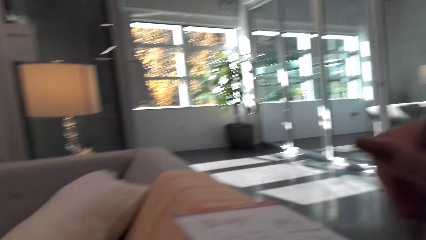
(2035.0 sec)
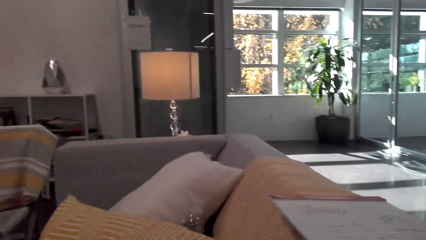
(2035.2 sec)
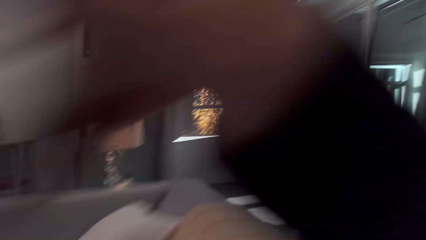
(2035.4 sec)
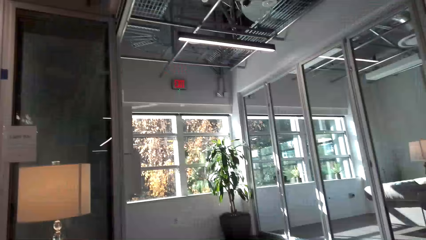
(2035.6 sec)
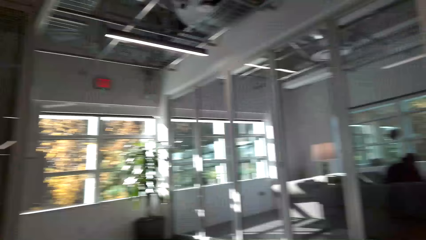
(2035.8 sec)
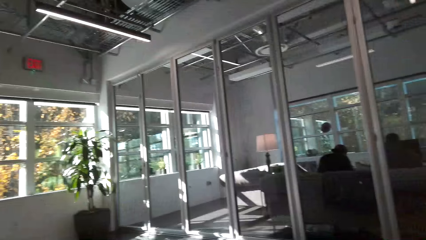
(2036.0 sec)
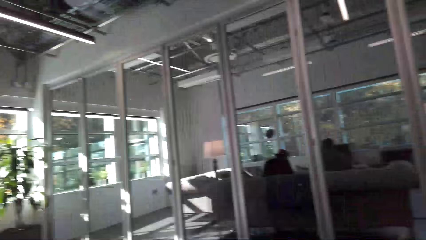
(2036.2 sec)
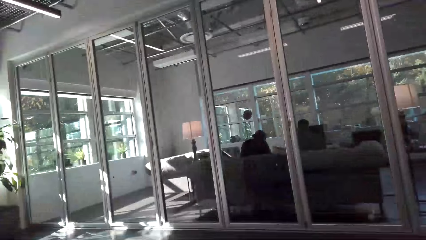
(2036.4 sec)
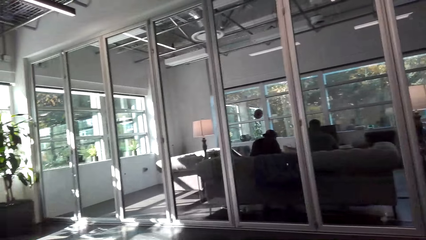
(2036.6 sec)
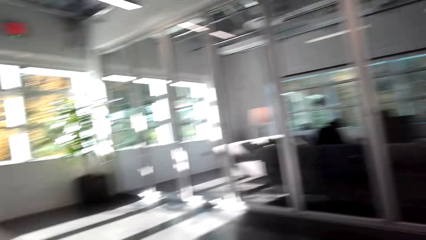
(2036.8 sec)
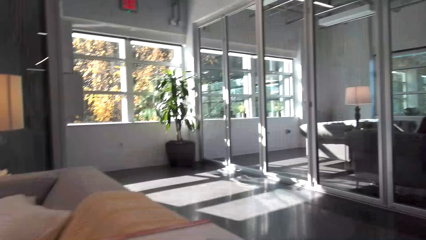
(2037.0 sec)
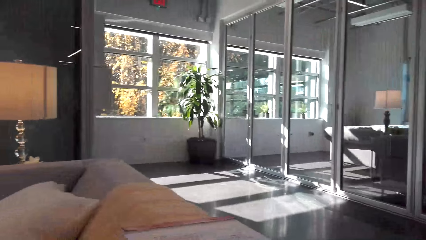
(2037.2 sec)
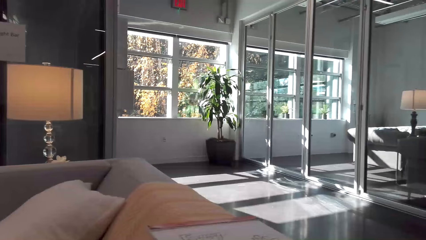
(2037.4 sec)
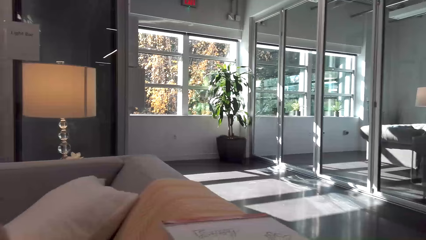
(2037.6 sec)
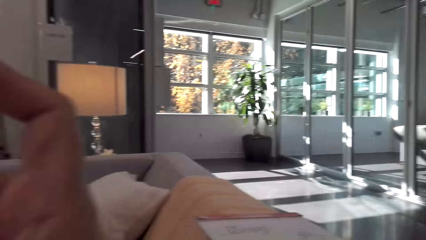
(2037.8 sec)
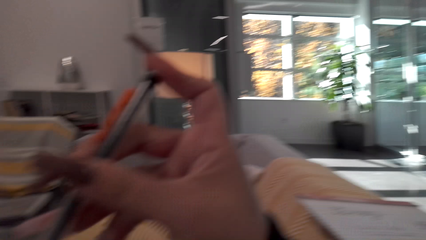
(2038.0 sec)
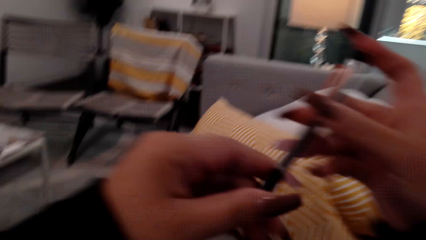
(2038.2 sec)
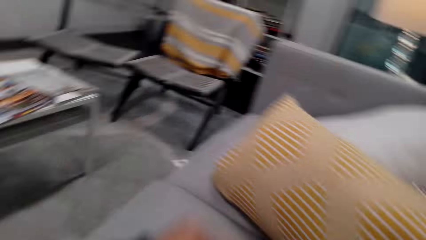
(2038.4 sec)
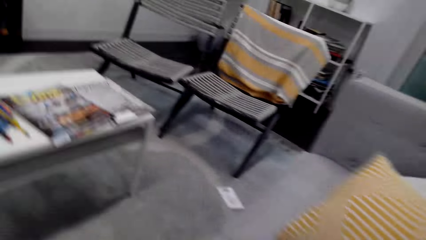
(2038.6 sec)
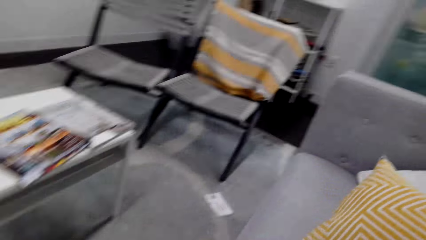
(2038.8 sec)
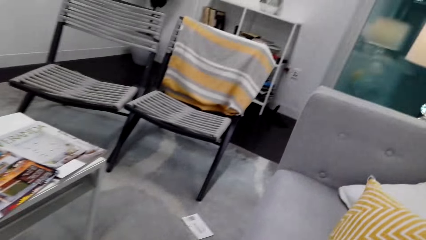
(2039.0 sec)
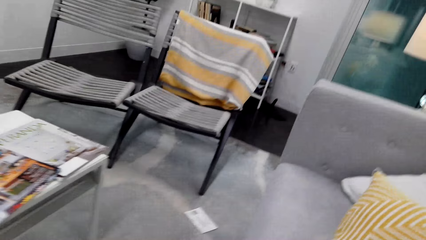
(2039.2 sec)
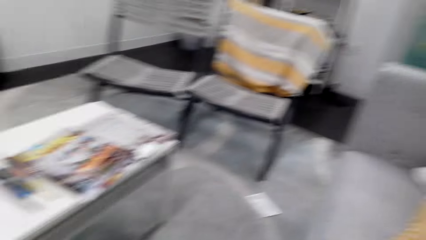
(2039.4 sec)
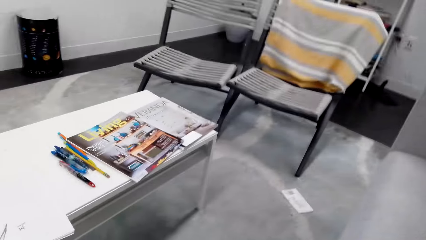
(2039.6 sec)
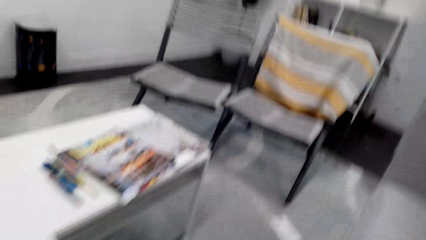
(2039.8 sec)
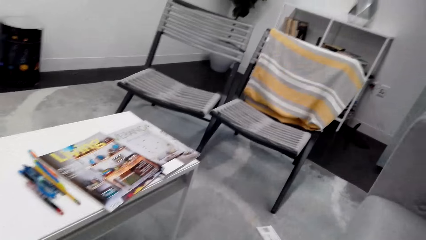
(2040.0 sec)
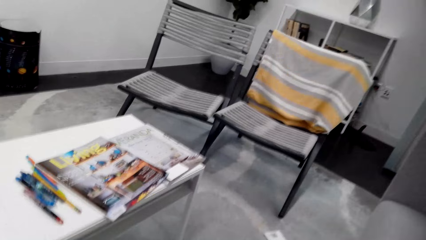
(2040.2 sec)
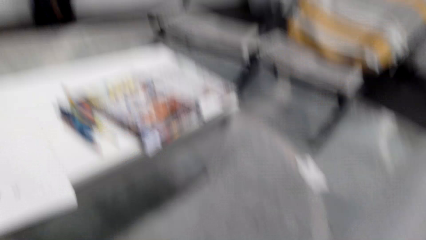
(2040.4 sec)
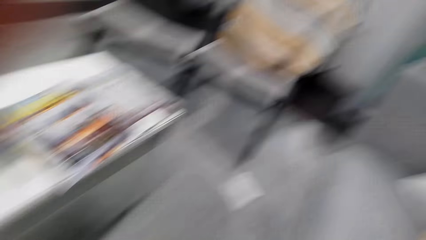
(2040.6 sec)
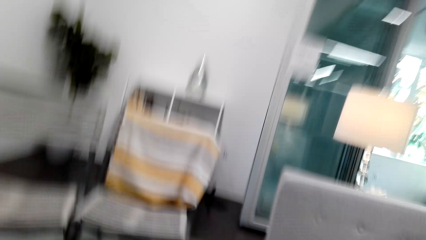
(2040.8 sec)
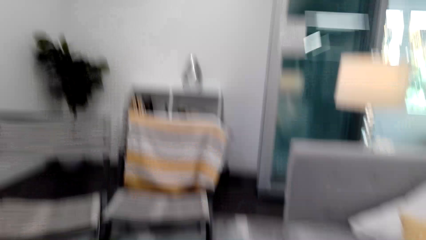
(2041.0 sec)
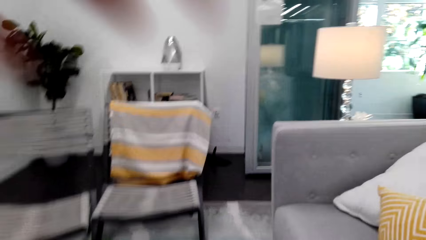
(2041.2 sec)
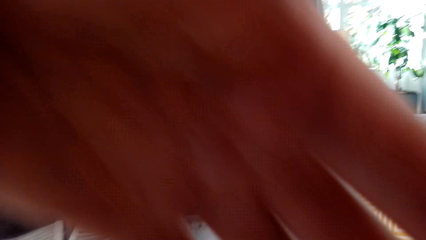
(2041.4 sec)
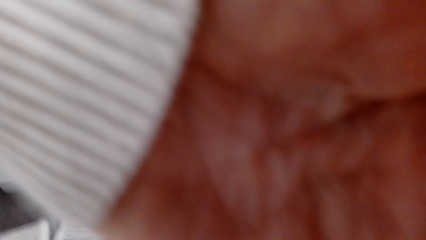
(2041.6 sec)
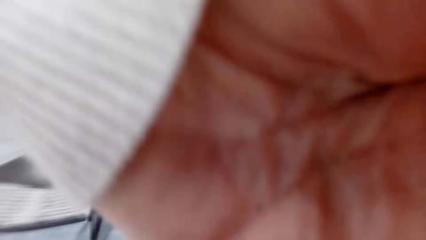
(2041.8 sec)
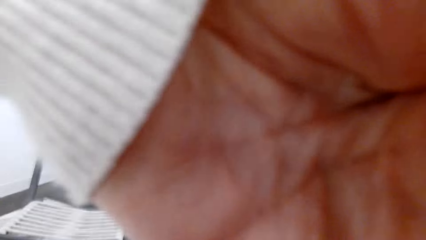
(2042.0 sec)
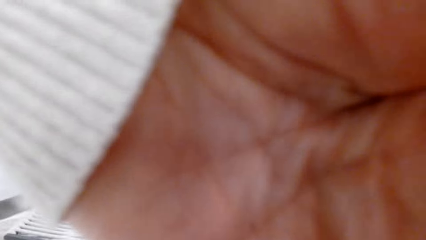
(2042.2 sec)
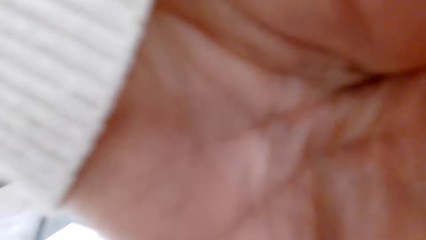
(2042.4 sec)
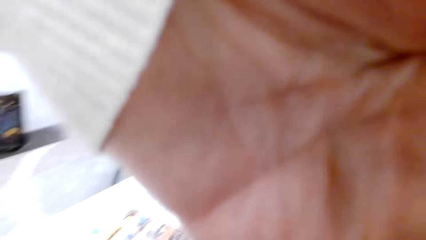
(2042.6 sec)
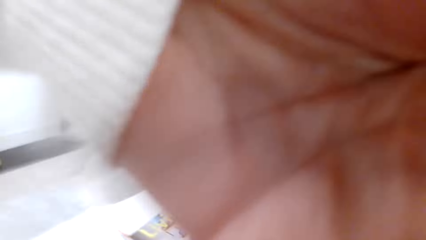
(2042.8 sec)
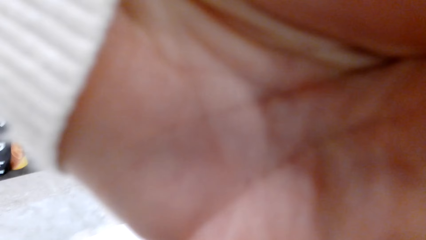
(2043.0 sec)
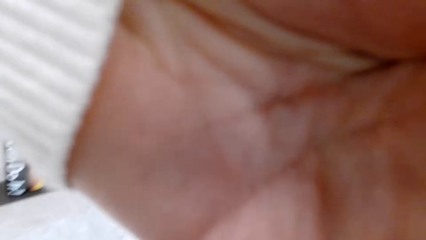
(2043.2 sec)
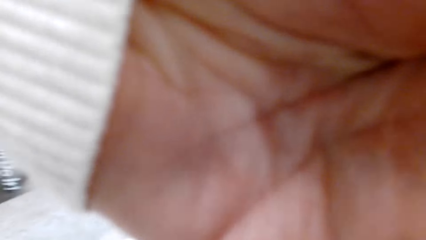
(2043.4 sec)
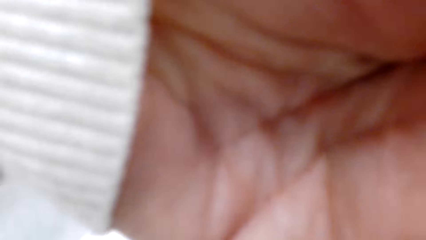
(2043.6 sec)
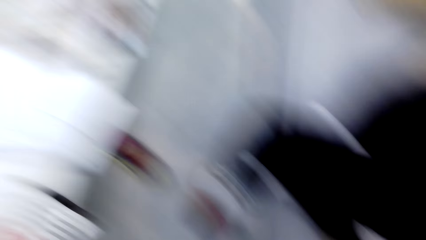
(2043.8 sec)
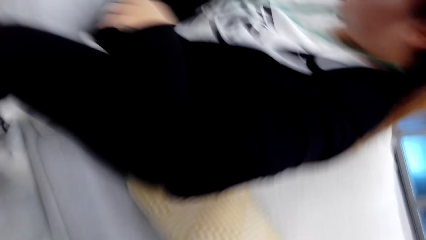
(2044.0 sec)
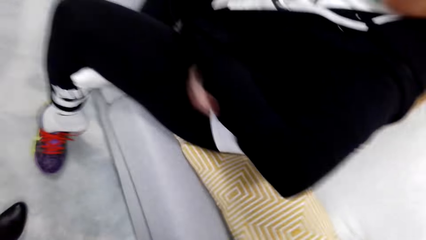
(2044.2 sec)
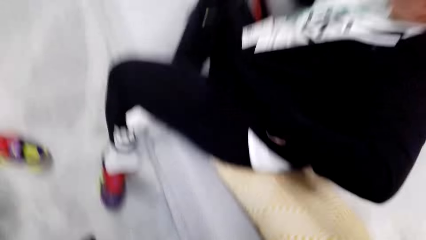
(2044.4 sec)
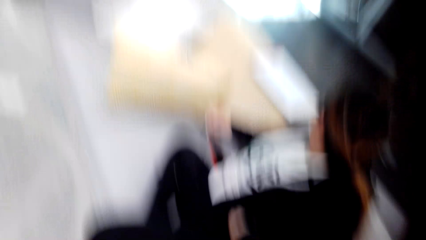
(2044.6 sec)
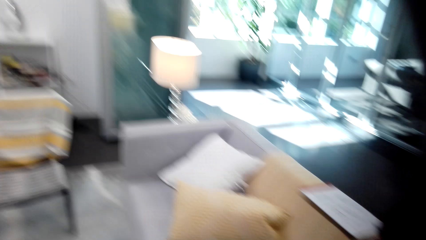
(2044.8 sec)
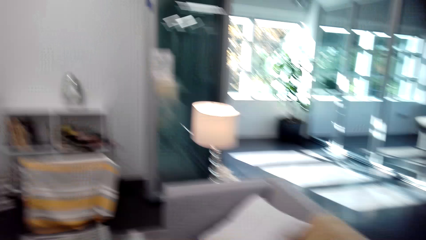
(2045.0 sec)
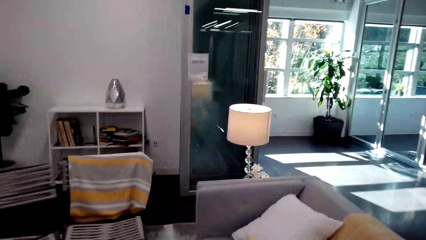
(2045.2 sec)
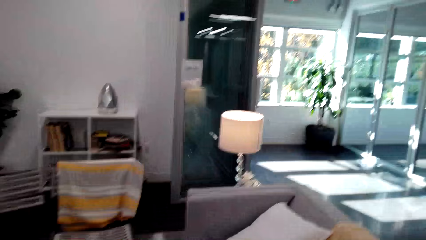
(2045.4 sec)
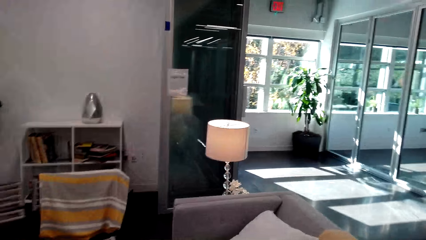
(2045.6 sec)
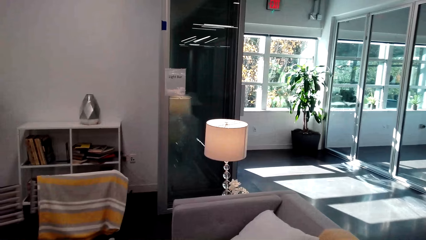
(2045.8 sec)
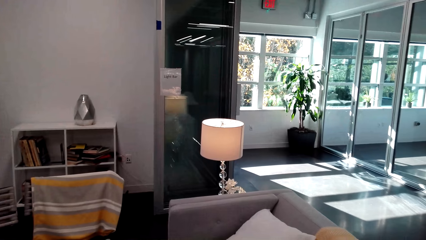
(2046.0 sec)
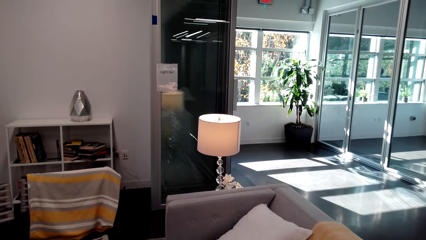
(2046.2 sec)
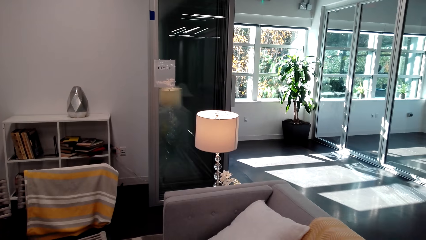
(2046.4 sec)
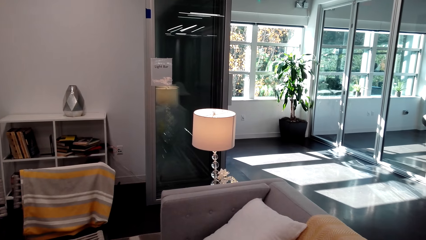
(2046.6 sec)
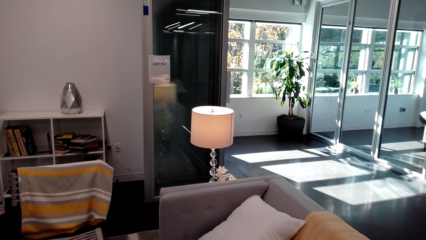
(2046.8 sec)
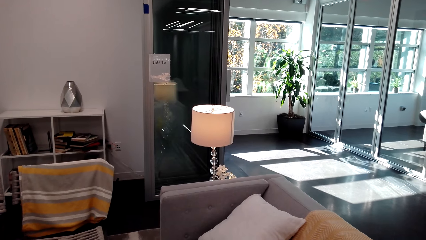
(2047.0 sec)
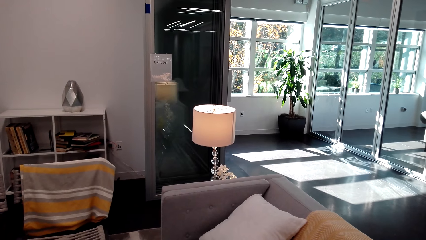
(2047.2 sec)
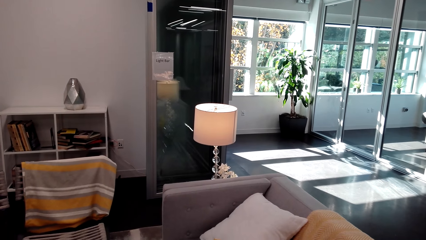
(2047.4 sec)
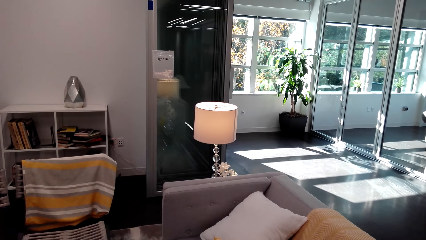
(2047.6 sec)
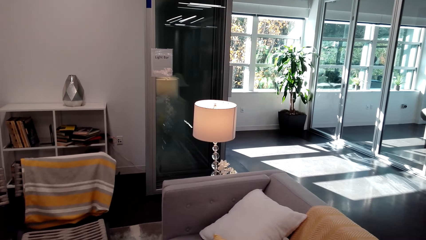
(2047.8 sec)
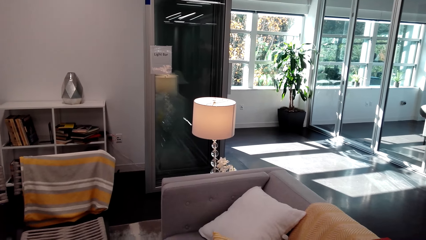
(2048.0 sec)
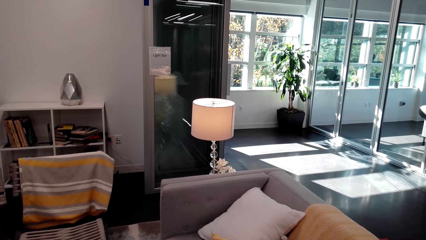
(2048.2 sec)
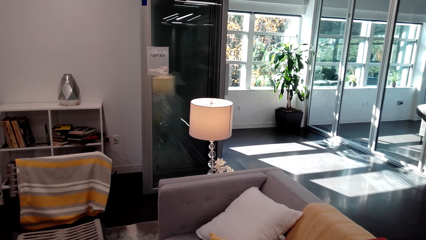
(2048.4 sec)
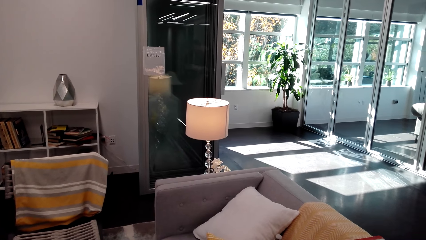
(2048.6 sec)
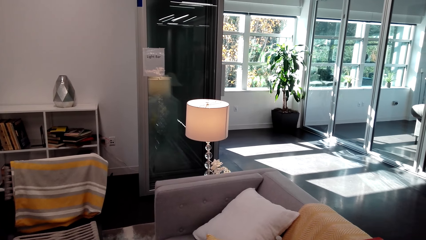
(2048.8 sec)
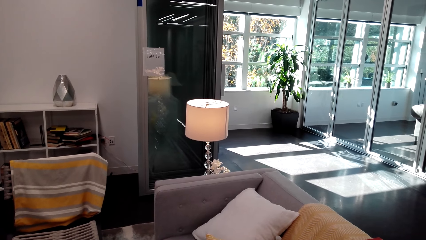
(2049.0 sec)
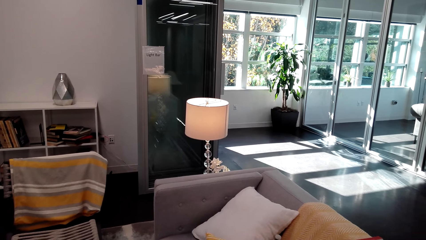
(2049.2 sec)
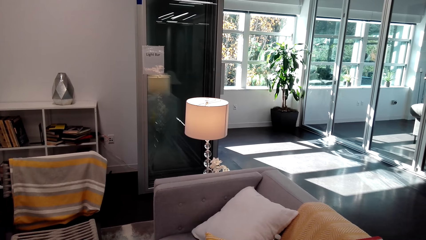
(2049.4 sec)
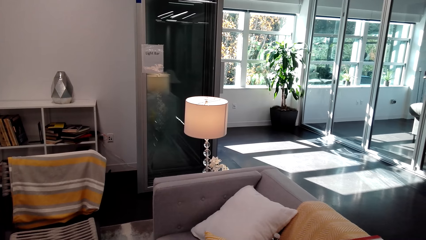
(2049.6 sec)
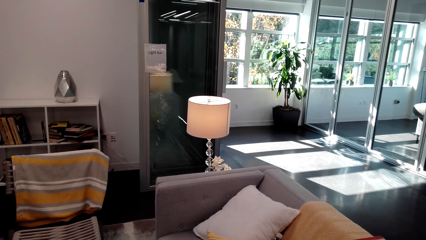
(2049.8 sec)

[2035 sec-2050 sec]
The camera wearer puts the book on the sofa. They look around the room. They converse. They close the pencil. Their glasses get removed. They look at the hand. They look at the sofa.
